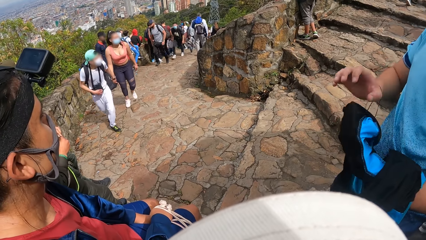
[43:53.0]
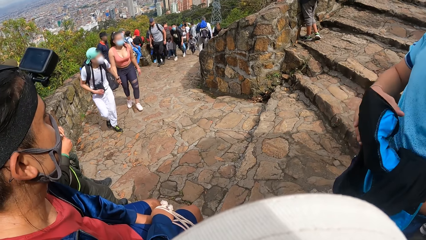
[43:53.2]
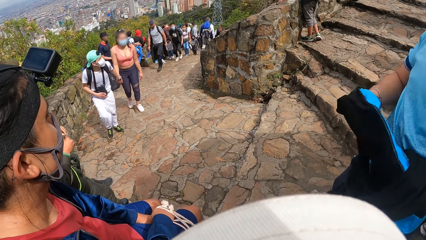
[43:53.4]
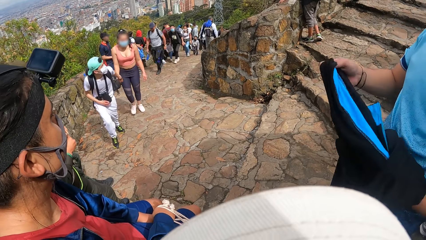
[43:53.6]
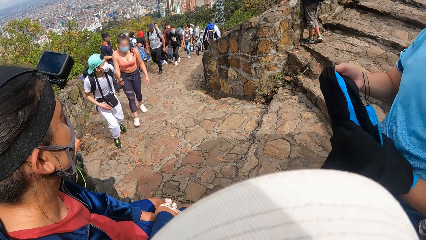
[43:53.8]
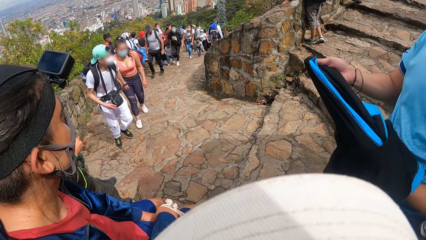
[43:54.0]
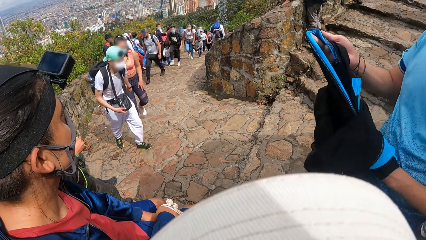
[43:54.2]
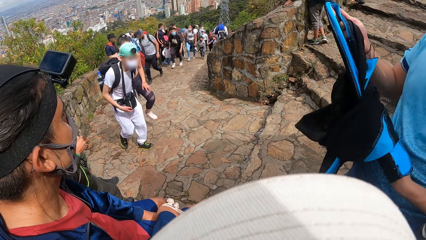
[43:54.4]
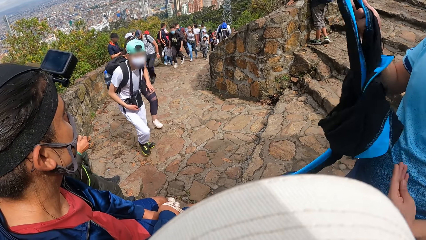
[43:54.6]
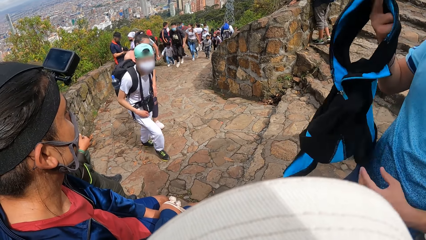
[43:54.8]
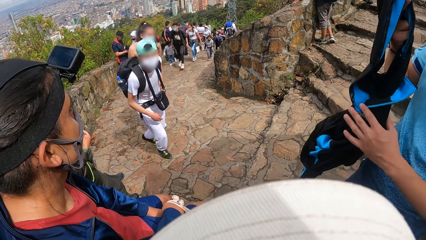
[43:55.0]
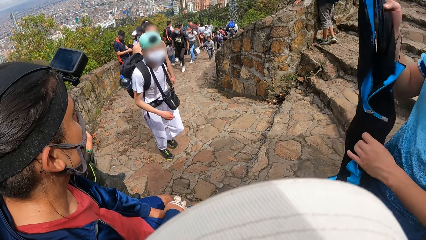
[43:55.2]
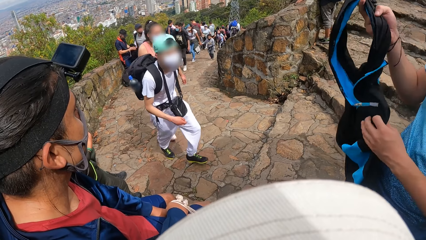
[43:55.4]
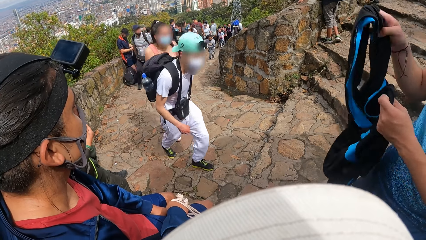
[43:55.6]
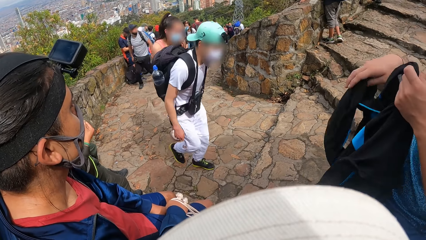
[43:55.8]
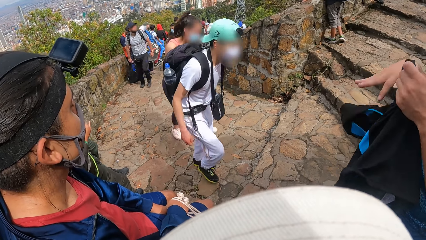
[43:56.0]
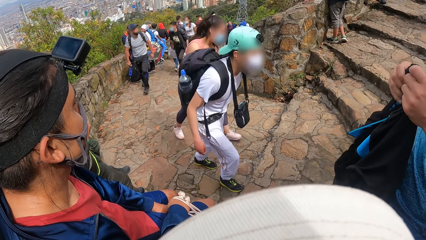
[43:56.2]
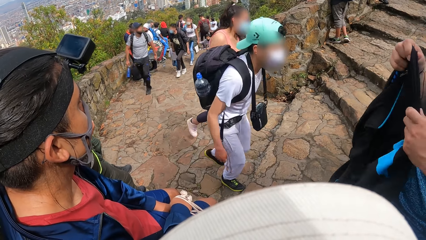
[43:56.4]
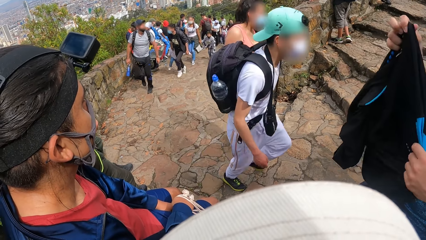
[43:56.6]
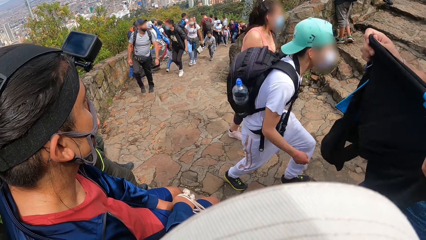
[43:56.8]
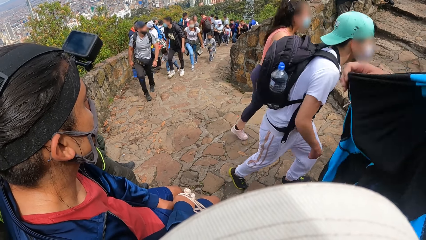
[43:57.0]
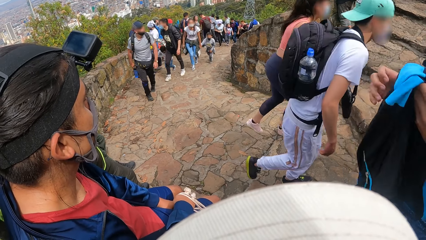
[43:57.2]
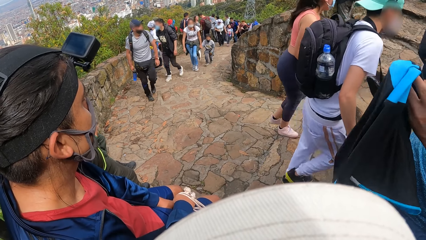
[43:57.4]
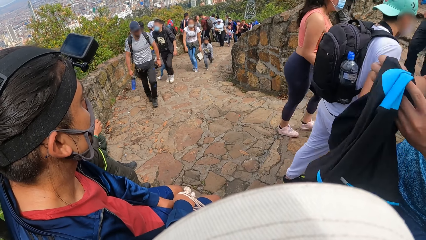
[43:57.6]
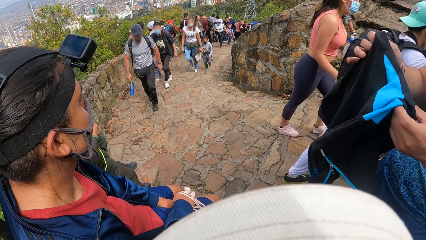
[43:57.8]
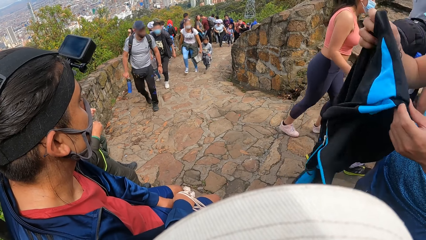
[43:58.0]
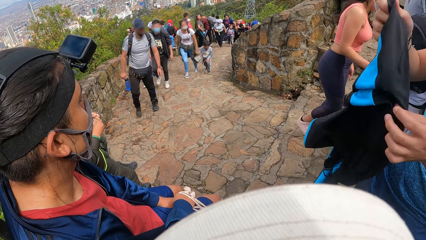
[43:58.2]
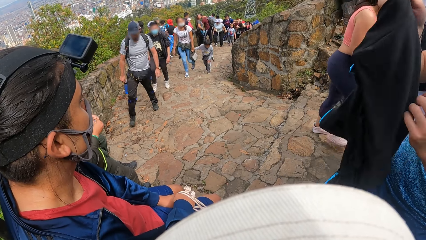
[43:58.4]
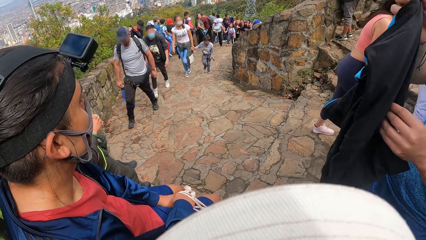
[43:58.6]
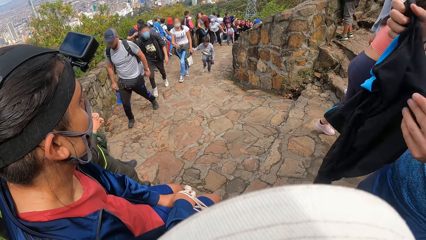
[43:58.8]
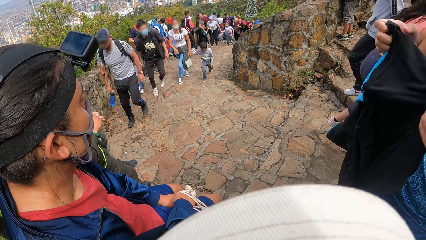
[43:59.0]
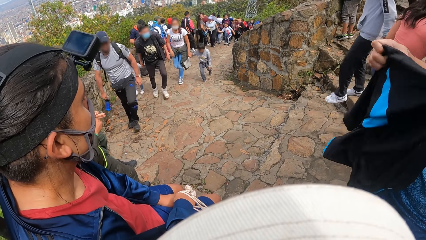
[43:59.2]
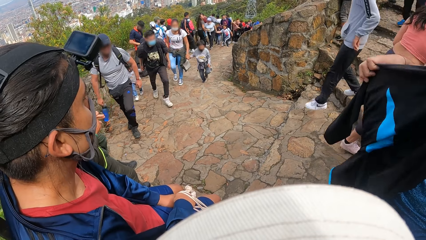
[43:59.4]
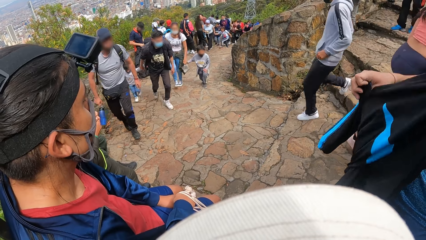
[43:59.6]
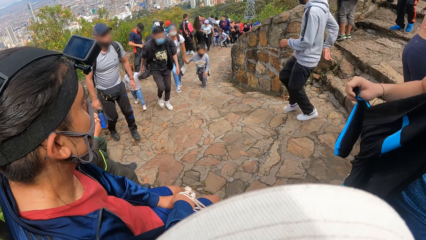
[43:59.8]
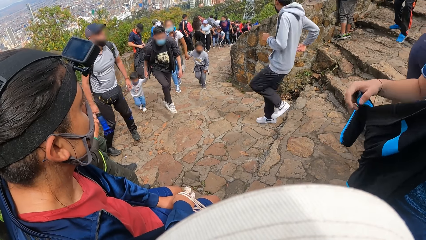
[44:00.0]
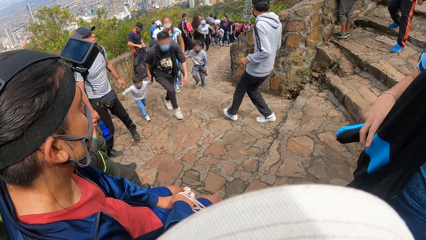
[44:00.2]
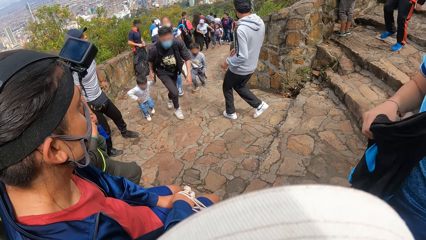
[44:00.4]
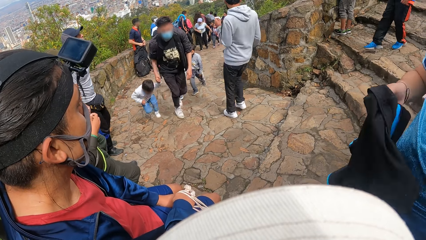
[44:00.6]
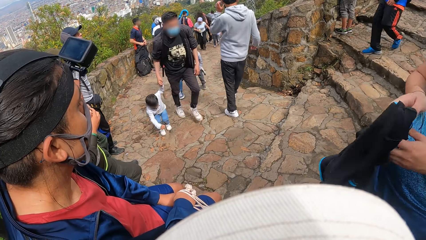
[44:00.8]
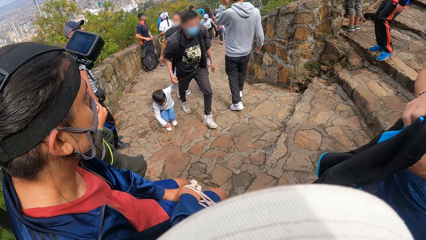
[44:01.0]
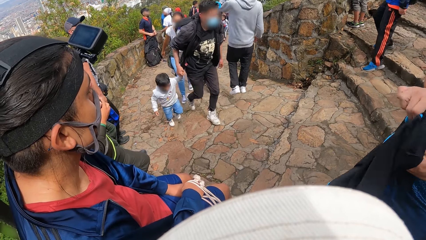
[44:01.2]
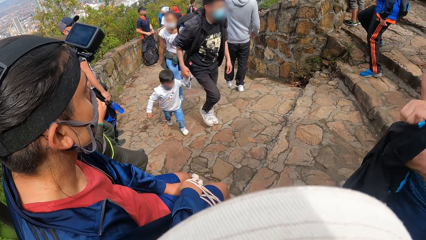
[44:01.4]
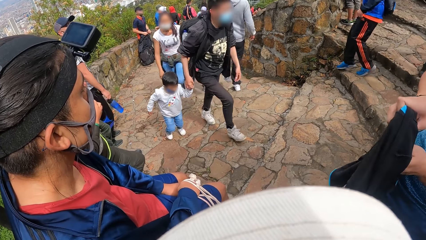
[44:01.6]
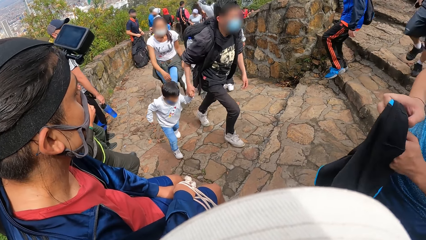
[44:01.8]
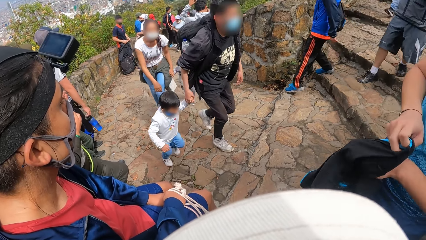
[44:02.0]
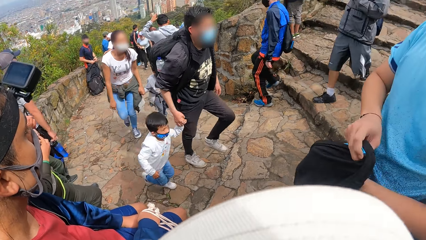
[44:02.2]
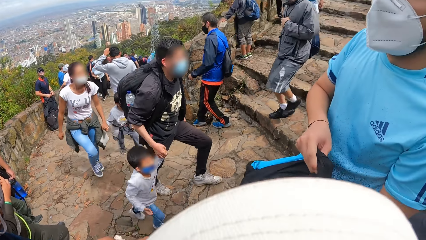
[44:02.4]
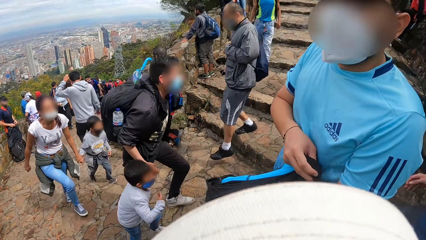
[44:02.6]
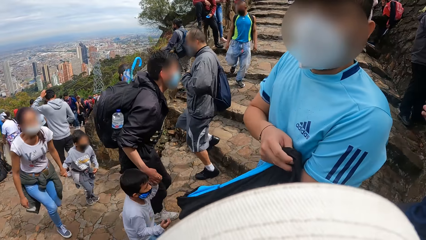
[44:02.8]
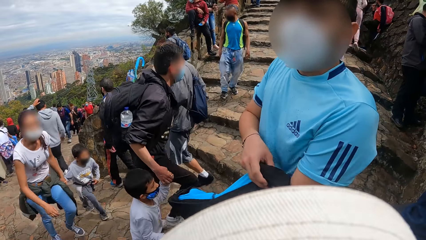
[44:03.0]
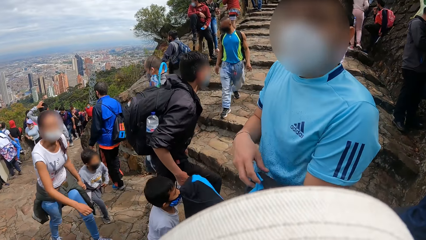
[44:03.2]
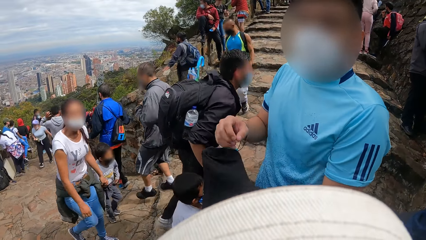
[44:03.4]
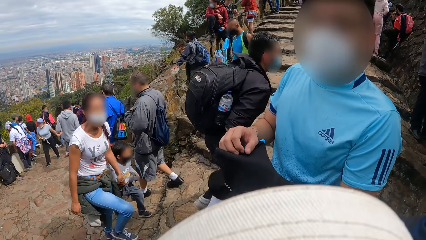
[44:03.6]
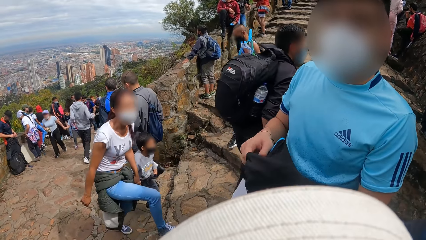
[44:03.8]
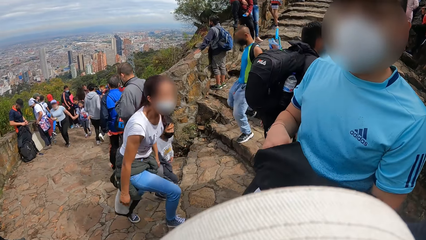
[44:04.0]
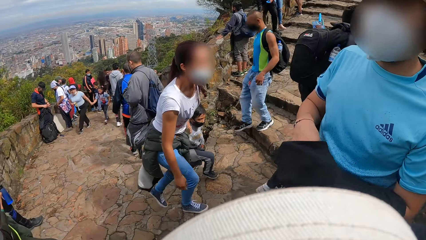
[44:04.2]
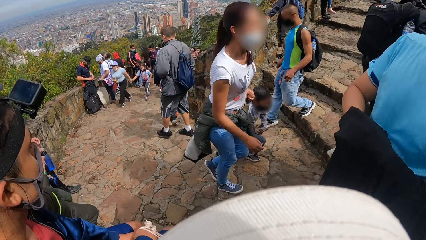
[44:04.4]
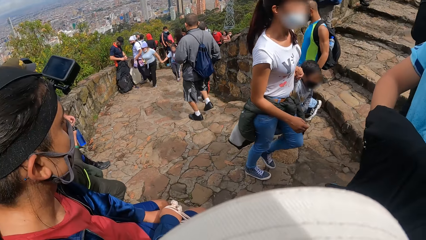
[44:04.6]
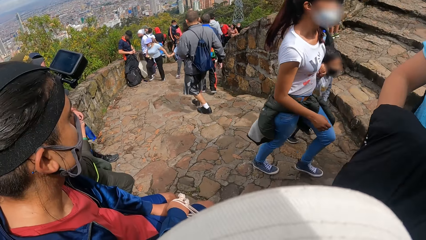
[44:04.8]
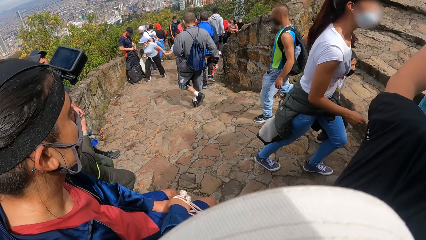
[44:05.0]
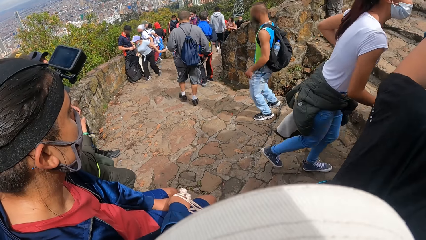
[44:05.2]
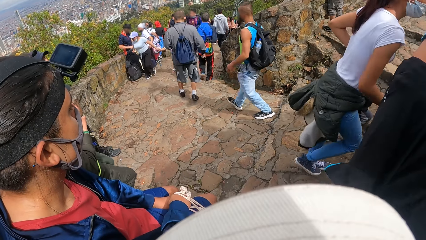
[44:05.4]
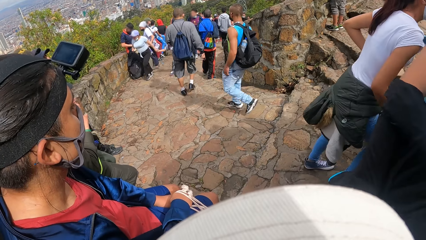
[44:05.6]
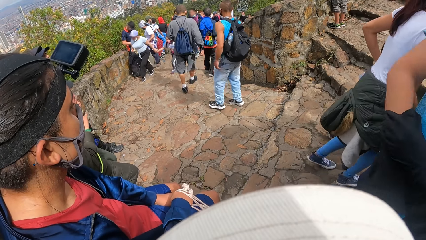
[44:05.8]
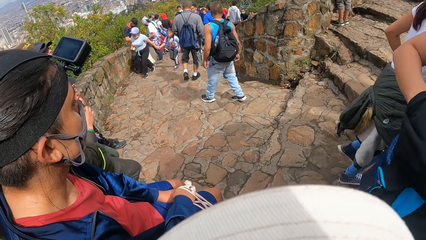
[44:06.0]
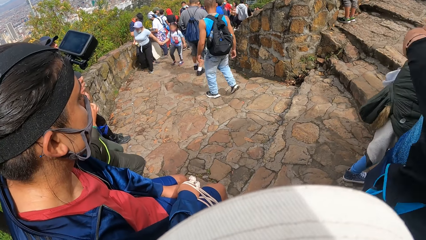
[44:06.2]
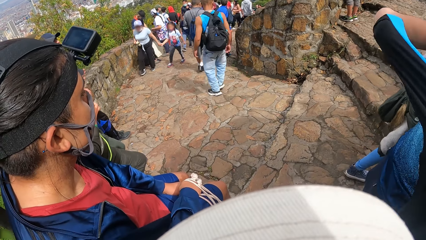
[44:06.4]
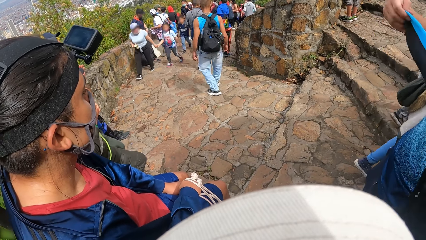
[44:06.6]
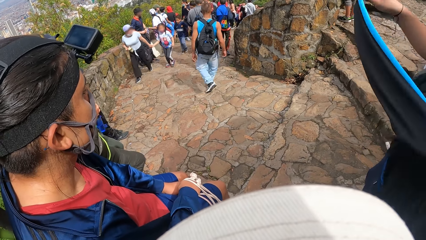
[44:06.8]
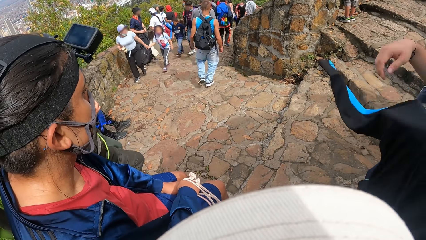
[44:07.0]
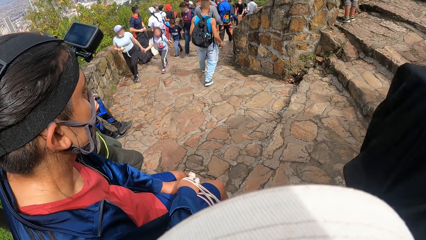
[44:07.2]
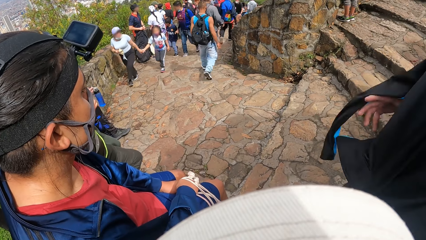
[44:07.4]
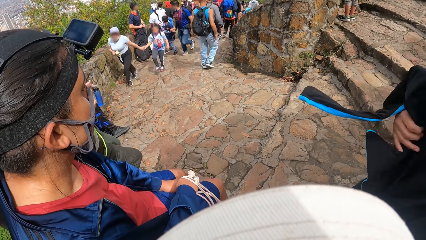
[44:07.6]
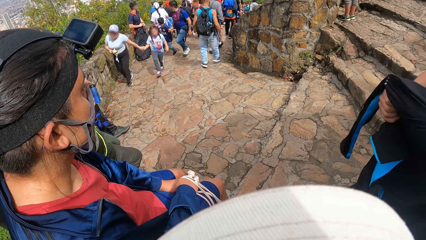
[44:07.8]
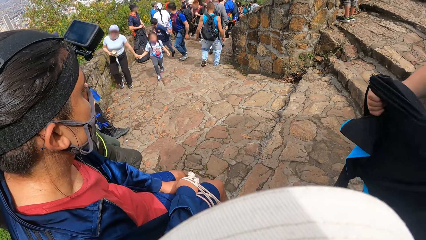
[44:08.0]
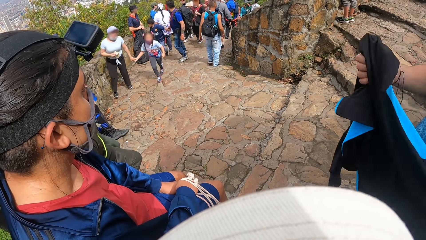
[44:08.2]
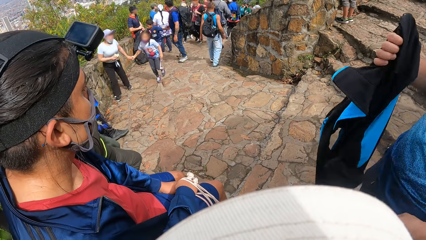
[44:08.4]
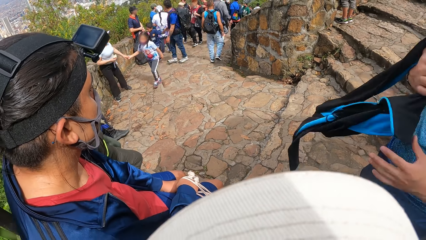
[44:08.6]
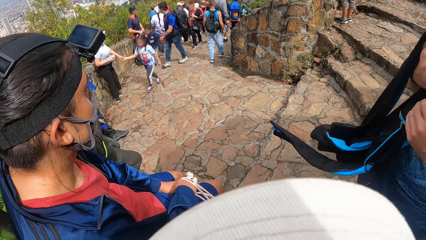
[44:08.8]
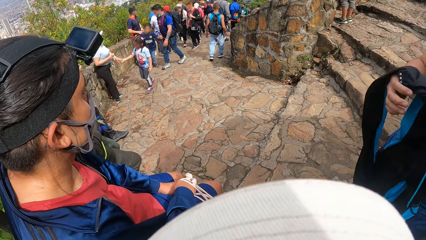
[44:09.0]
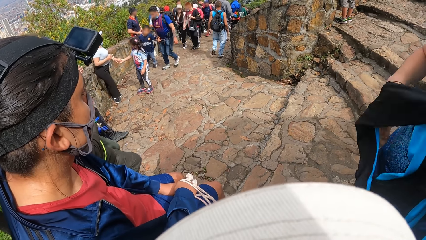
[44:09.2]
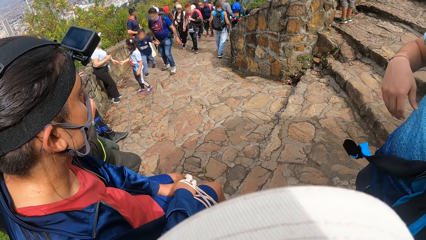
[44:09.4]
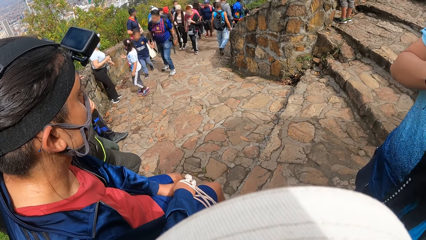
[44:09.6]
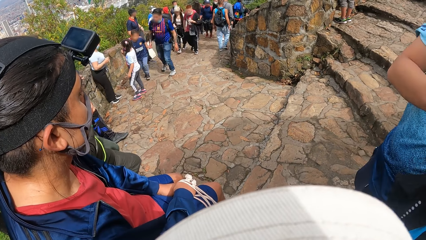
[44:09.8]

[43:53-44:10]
A person turns a jumper.
